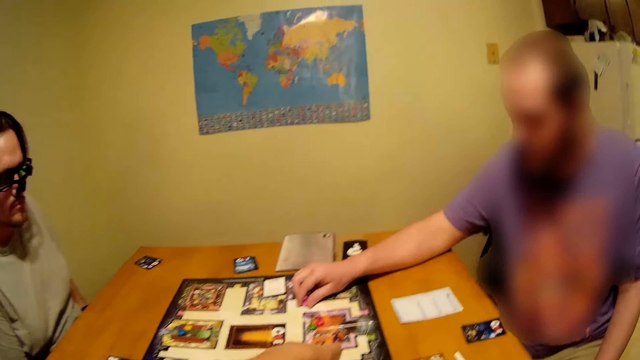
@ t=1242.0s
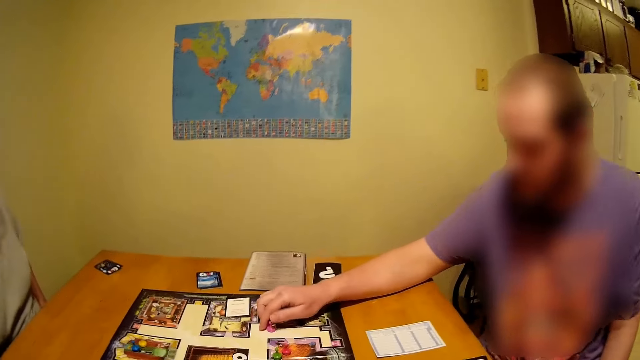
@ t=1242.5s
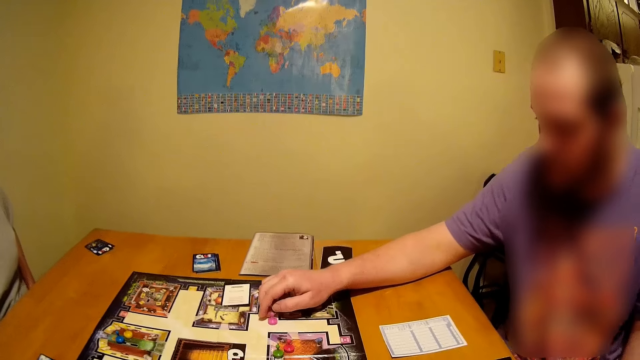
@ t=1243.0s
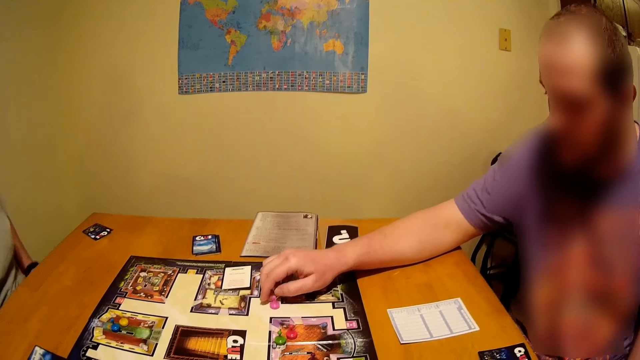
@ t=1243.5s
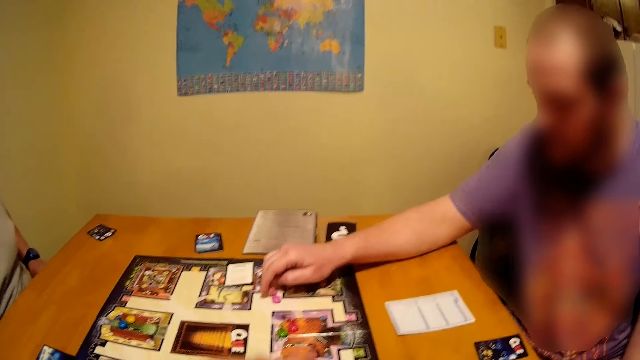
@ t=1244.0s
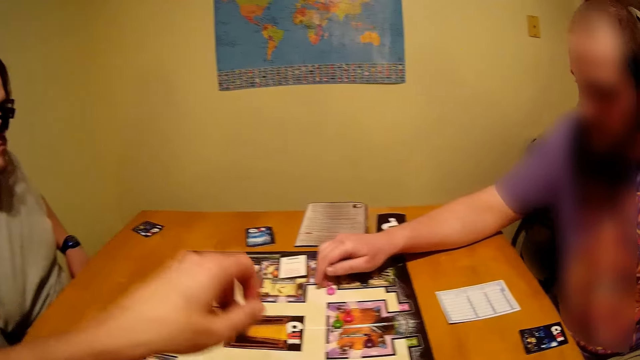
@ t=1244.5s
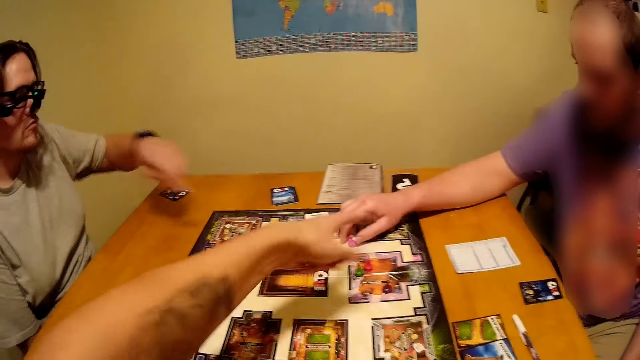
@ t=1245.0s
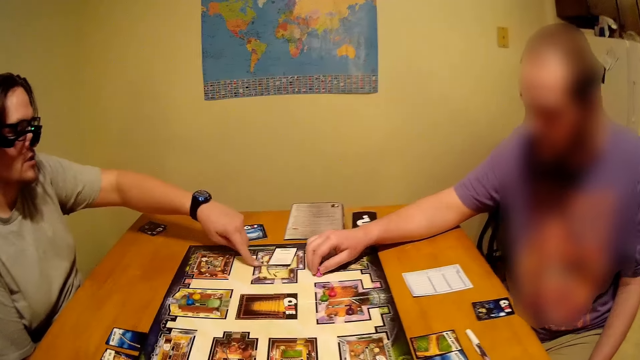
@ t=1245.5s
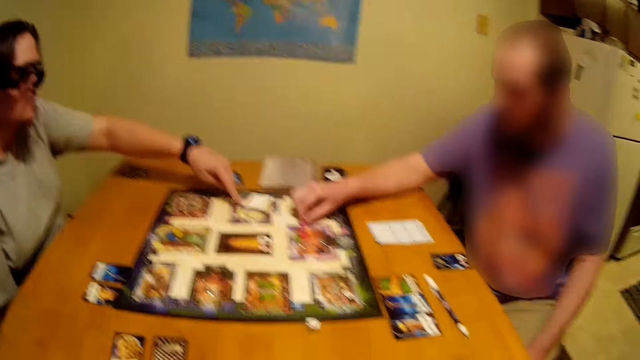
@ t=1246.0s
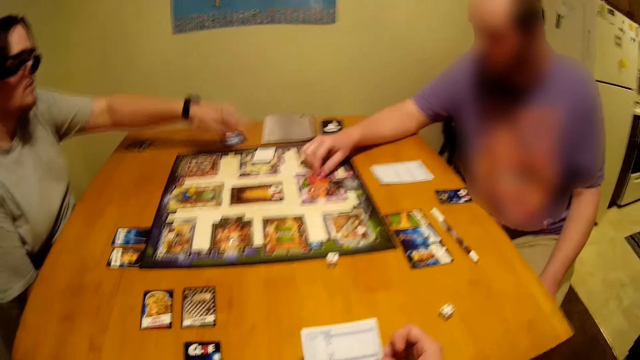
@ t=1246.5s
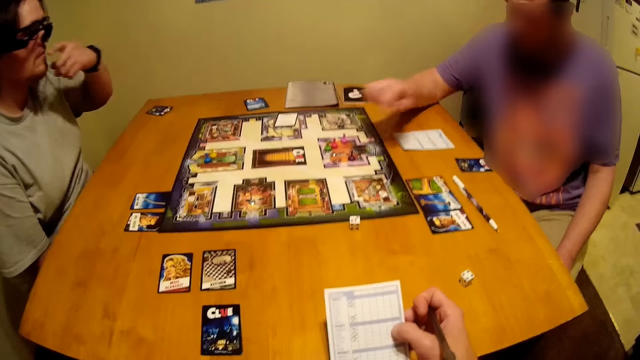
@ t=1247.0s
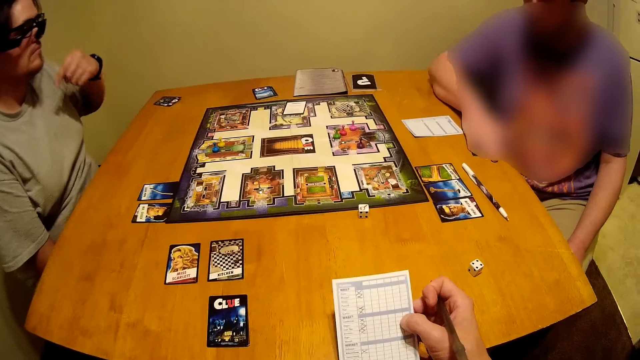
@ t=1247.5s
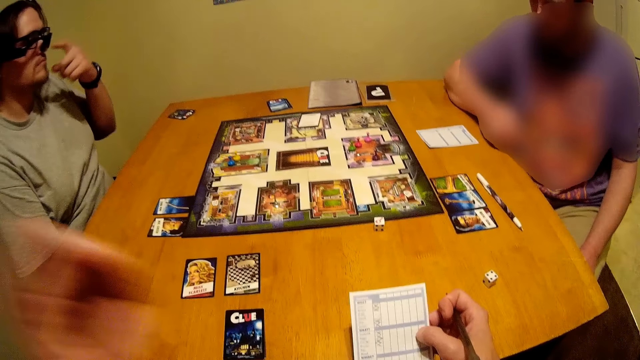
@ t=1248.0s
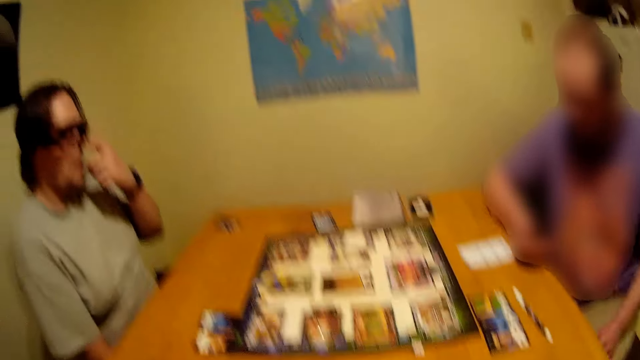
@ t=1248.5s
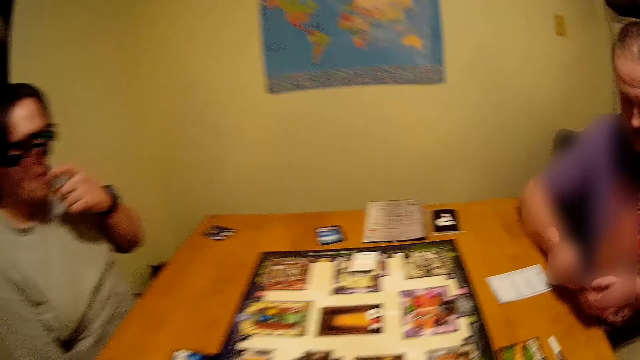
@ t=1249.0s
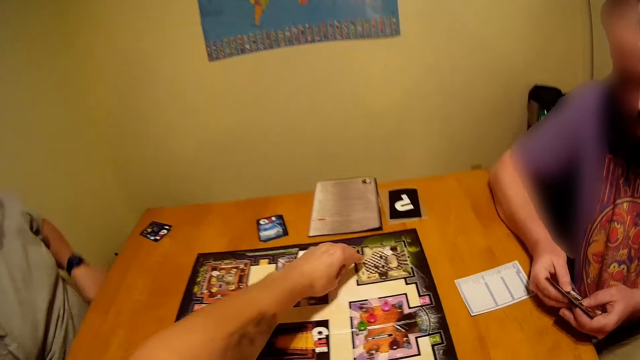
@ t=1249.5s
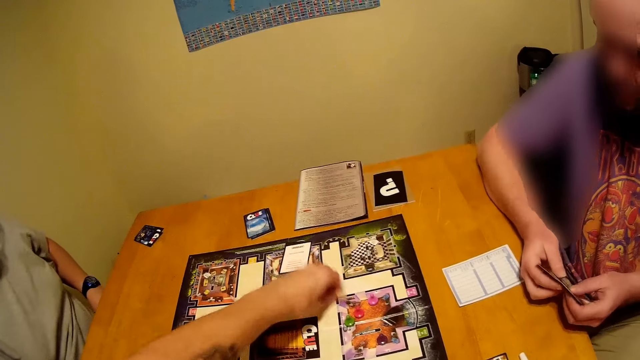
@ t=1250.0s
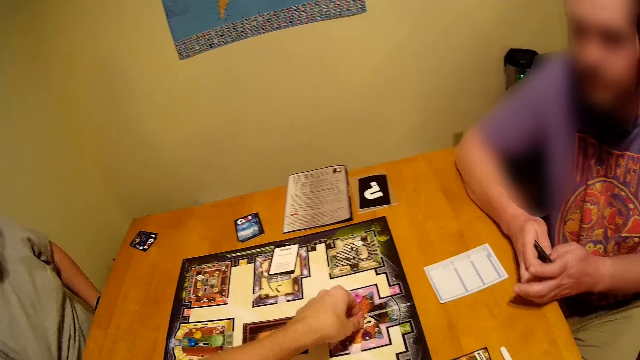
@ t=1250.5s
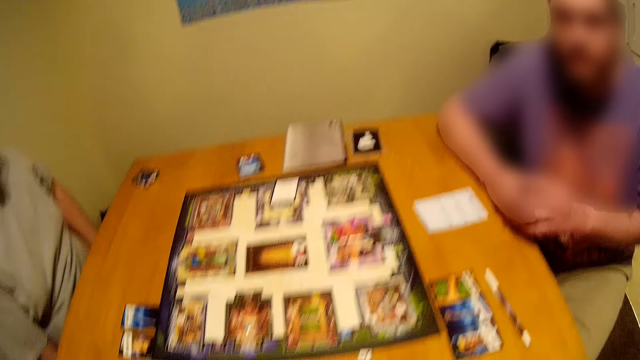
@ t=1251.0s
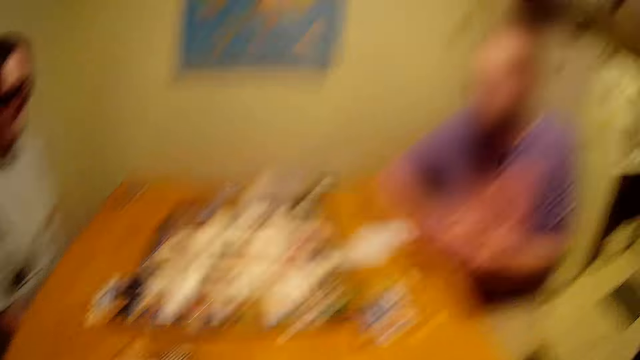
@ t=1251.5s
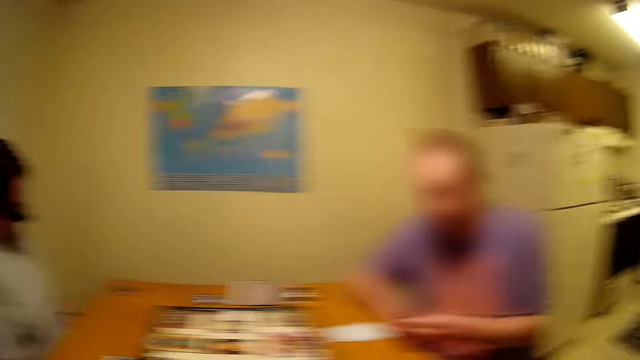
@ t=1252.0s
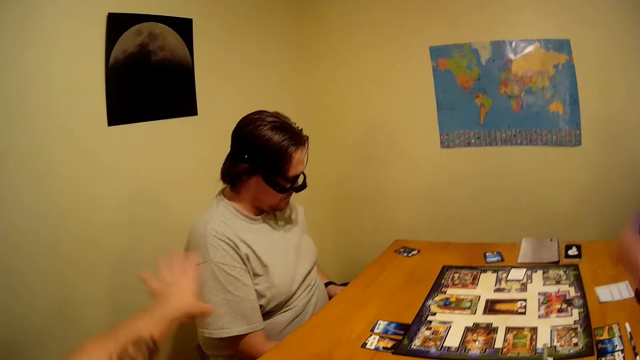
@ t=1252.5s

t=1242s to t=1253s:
A person moves something on the game board. The camera wearer moves something on the game board.

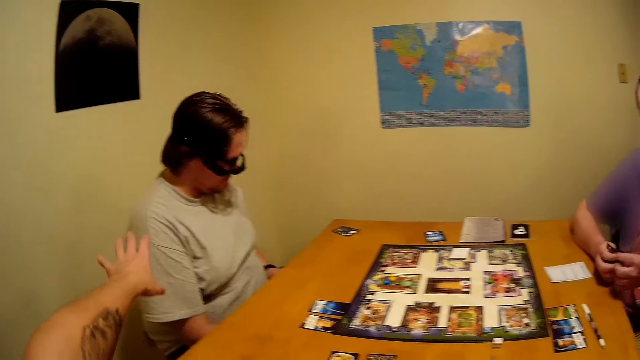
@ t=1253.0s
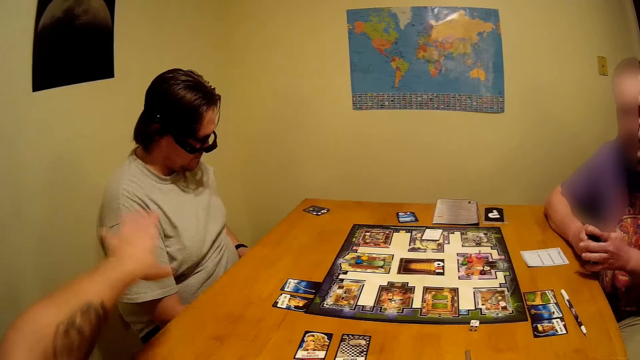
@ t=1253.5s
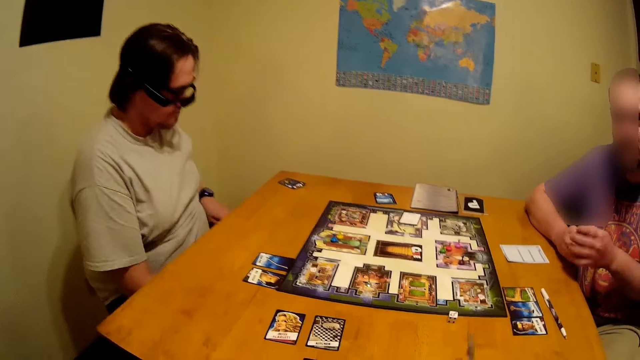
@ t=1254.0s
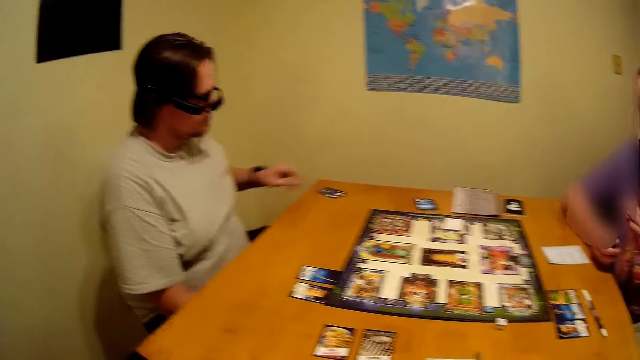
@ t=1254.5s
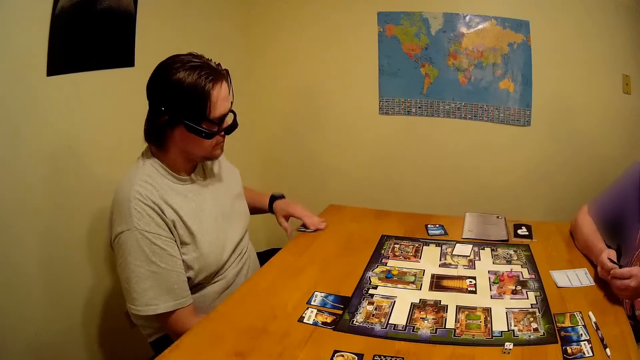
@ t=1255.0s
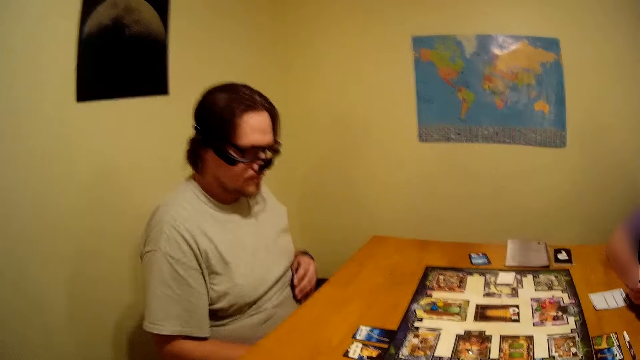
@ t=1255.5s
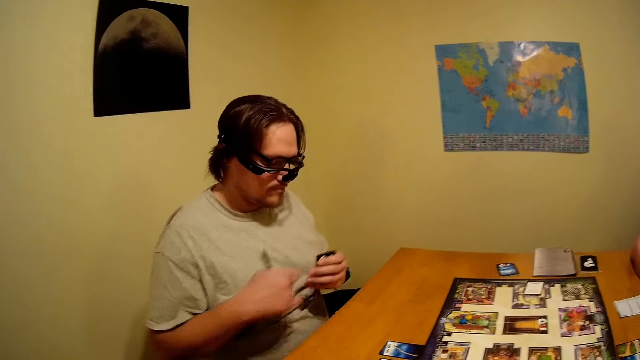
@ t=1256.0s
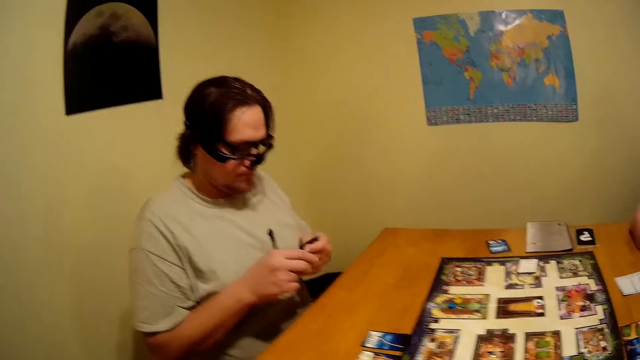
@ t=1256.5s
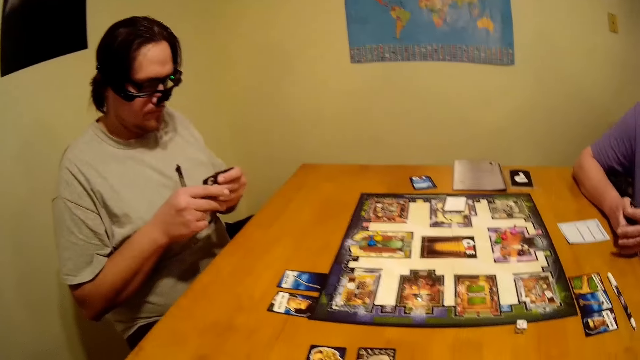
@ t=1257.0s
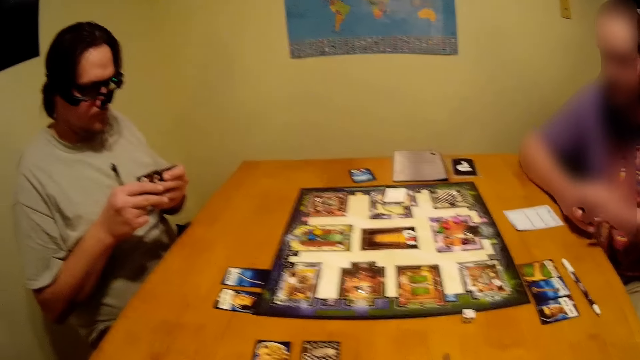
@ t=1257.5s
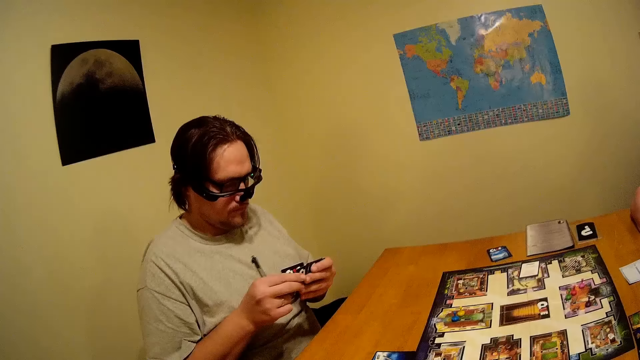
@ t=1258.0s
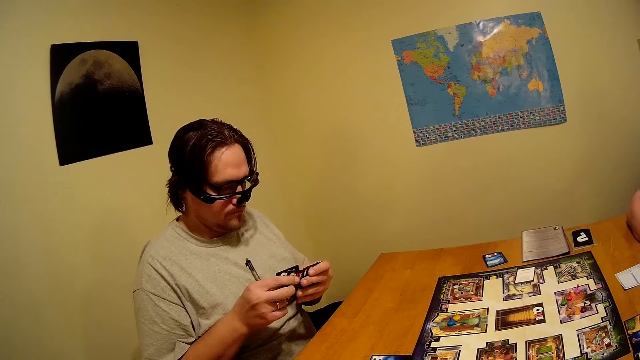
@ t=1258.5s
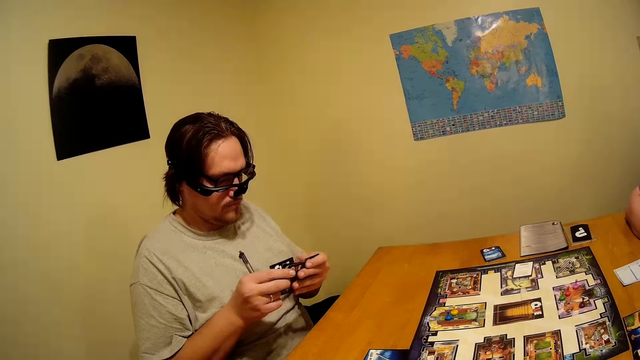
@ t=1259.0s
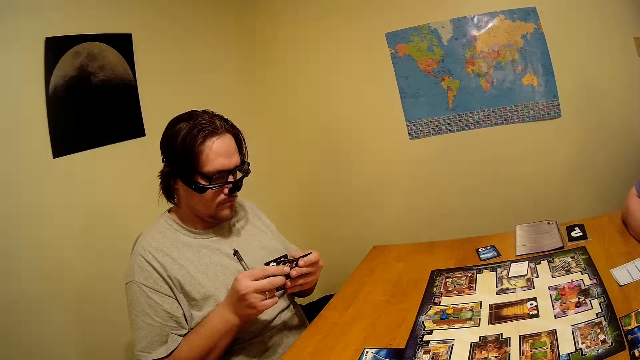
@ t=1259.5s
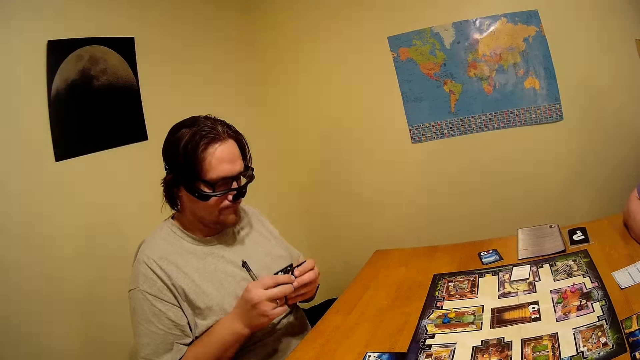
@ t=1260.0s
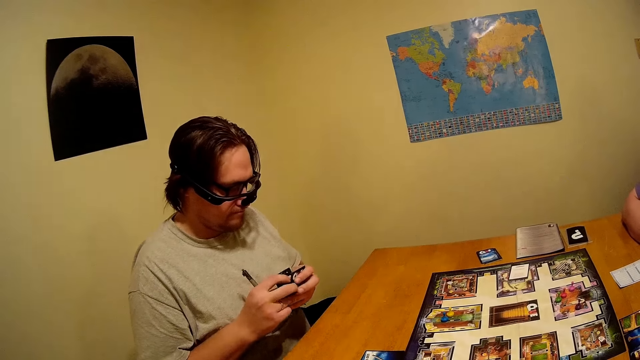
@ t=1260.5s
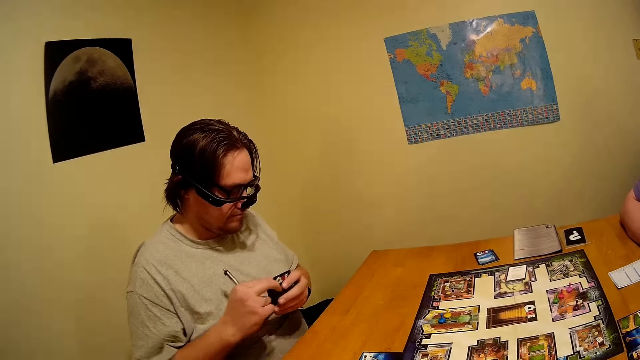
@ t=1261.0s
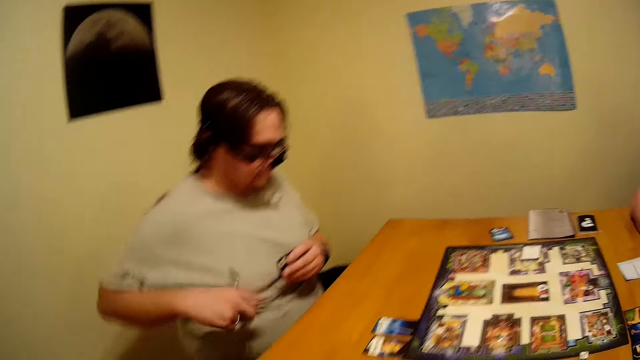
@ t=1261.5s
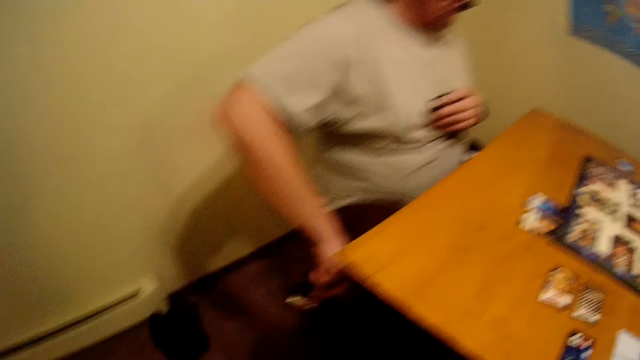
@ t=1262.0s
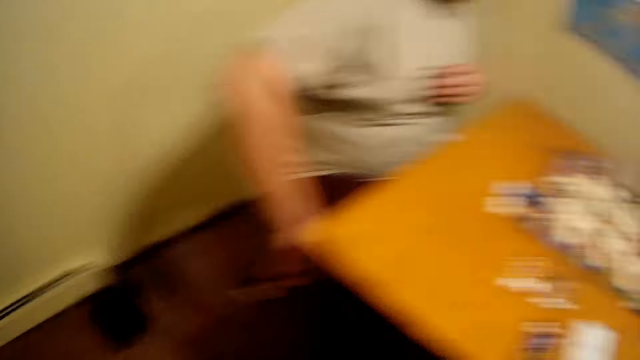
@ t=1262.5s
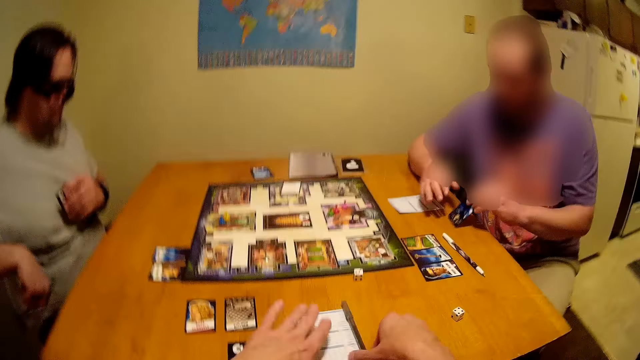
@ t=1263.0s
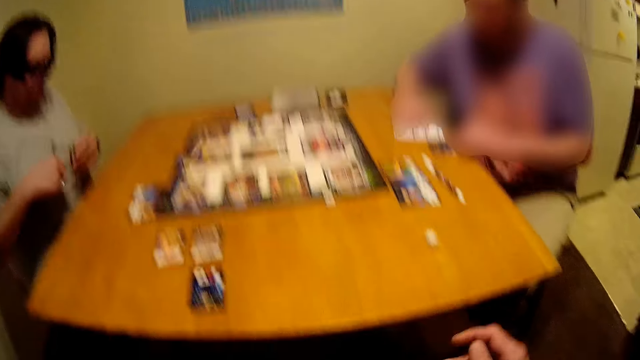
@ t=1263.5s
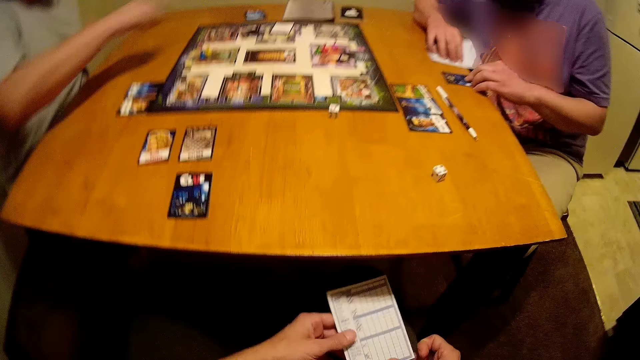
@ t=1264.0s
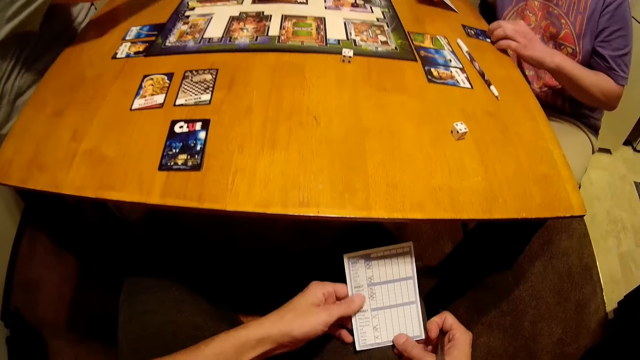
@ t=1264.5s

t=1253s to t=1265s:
A person picks a card on the table. The first person shows the card to another person. A third person puts a card on the table and picks a score card on the table.
